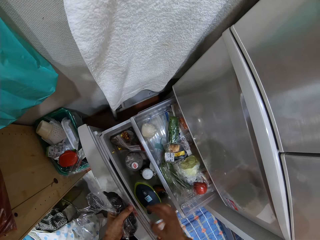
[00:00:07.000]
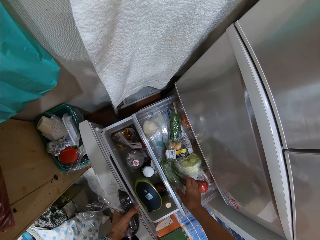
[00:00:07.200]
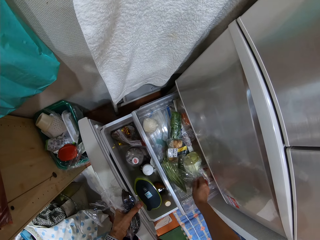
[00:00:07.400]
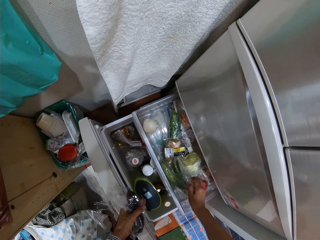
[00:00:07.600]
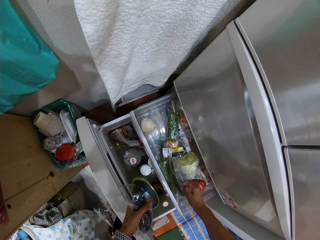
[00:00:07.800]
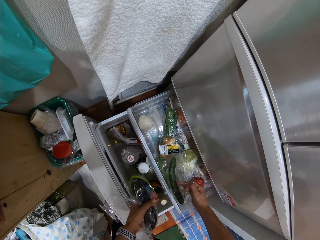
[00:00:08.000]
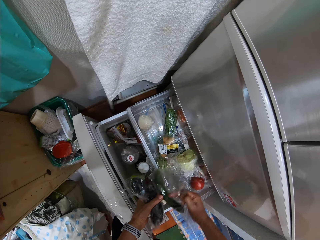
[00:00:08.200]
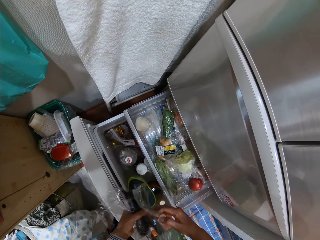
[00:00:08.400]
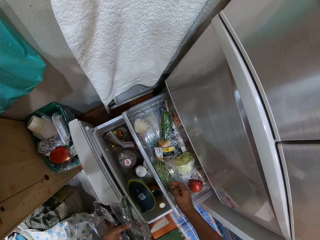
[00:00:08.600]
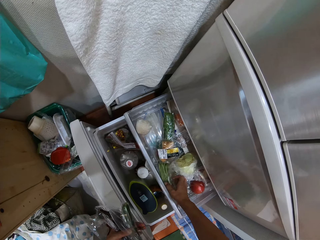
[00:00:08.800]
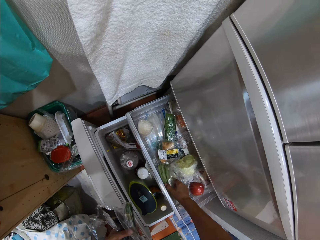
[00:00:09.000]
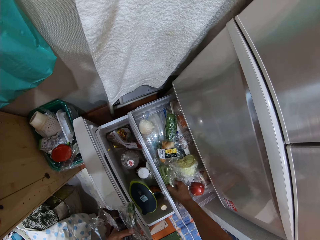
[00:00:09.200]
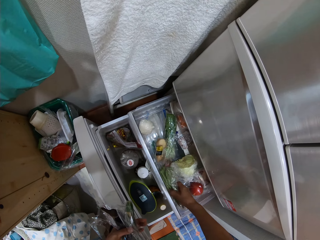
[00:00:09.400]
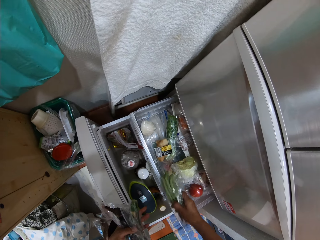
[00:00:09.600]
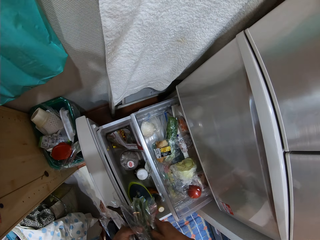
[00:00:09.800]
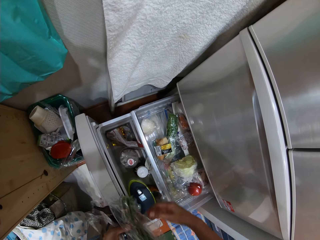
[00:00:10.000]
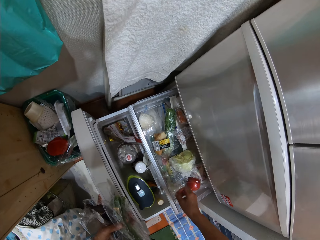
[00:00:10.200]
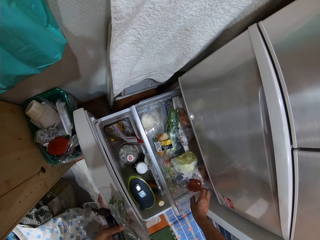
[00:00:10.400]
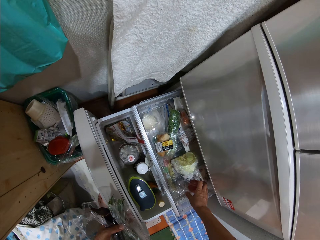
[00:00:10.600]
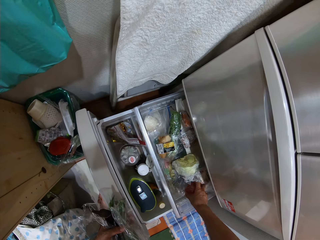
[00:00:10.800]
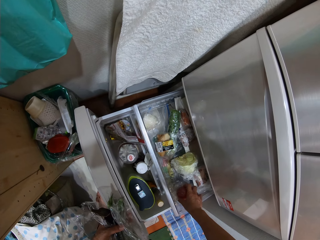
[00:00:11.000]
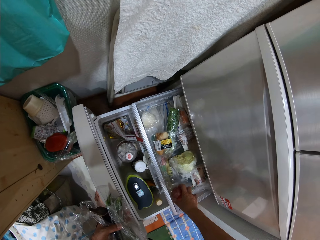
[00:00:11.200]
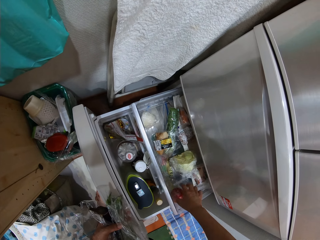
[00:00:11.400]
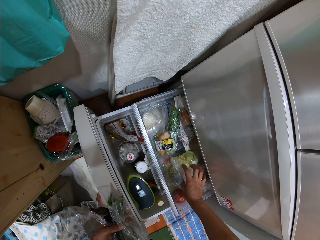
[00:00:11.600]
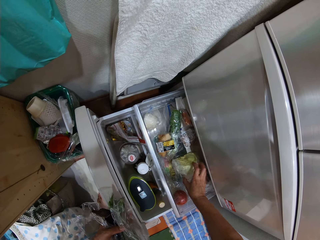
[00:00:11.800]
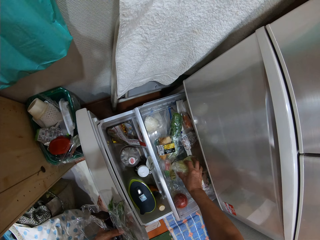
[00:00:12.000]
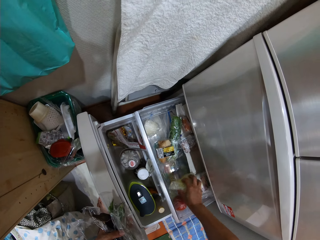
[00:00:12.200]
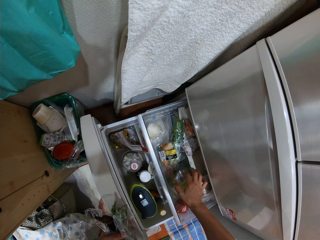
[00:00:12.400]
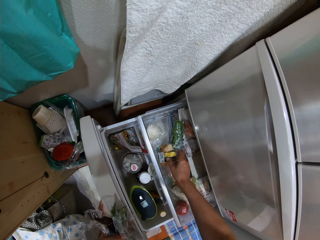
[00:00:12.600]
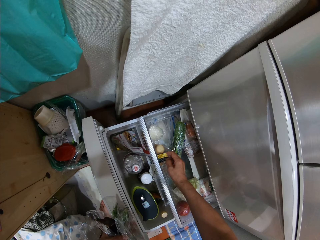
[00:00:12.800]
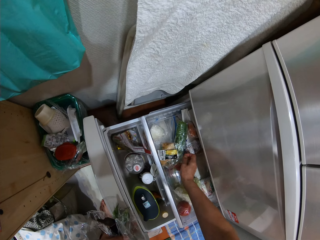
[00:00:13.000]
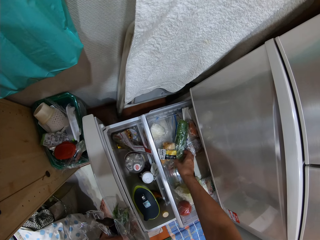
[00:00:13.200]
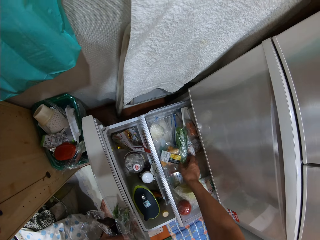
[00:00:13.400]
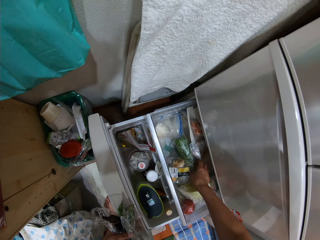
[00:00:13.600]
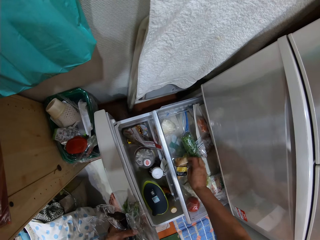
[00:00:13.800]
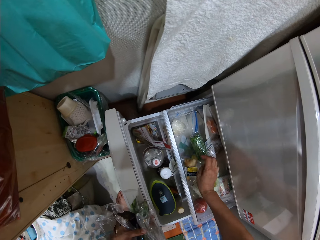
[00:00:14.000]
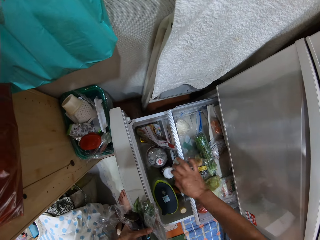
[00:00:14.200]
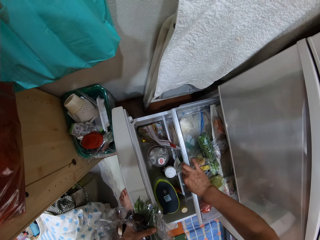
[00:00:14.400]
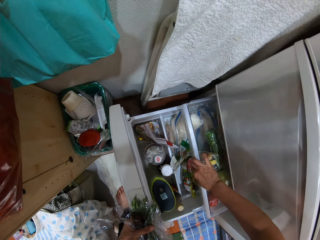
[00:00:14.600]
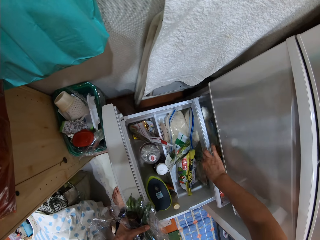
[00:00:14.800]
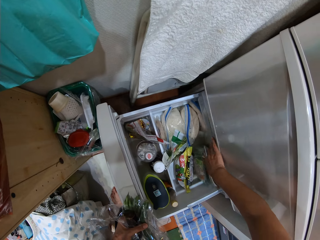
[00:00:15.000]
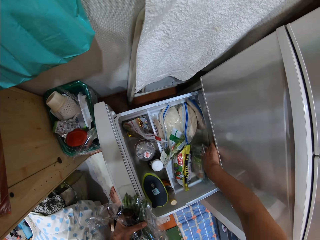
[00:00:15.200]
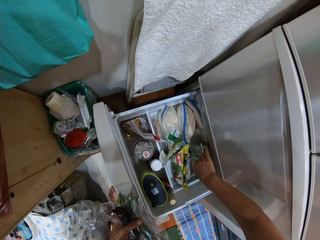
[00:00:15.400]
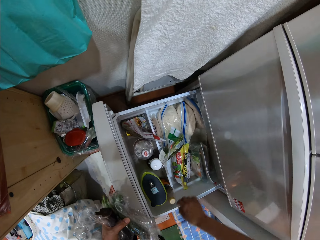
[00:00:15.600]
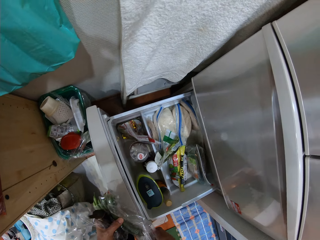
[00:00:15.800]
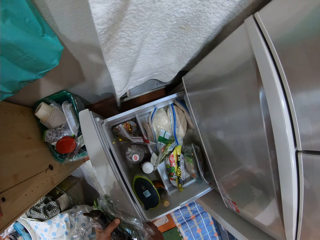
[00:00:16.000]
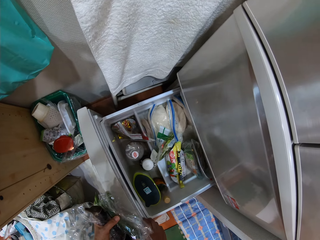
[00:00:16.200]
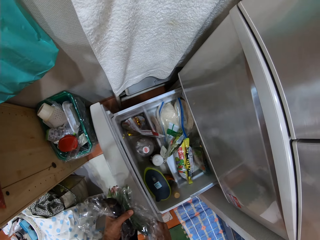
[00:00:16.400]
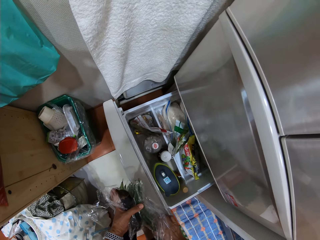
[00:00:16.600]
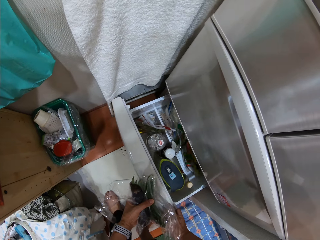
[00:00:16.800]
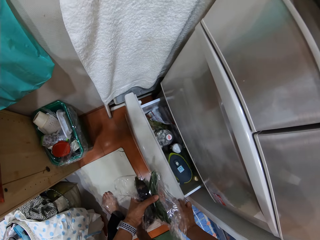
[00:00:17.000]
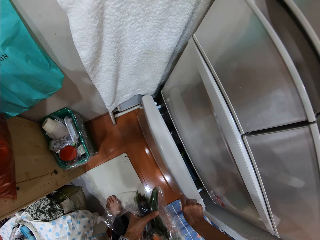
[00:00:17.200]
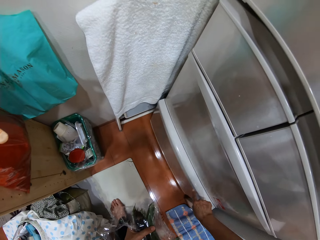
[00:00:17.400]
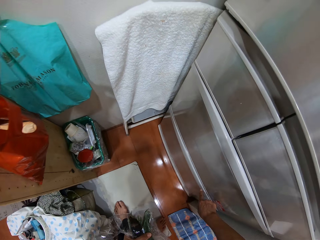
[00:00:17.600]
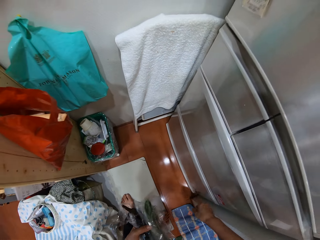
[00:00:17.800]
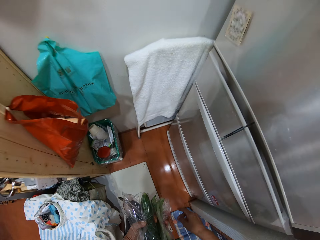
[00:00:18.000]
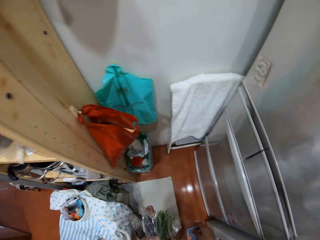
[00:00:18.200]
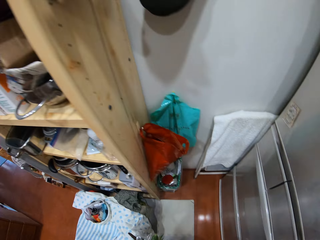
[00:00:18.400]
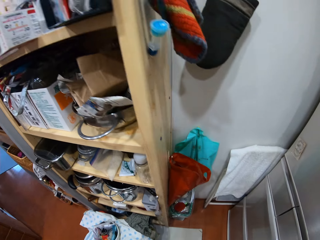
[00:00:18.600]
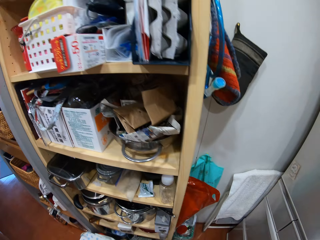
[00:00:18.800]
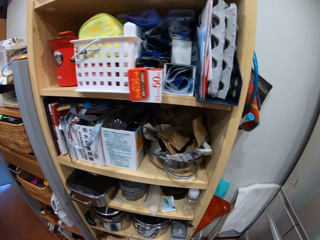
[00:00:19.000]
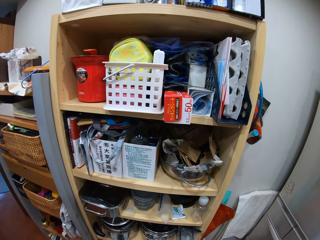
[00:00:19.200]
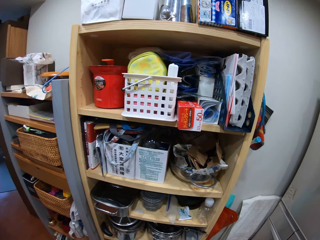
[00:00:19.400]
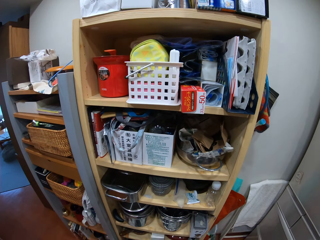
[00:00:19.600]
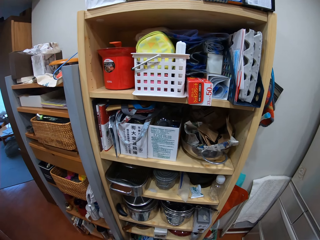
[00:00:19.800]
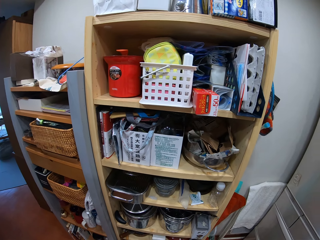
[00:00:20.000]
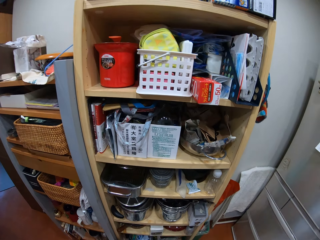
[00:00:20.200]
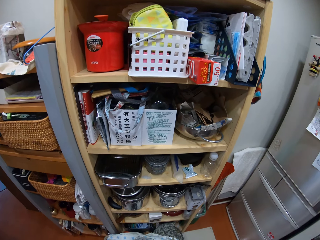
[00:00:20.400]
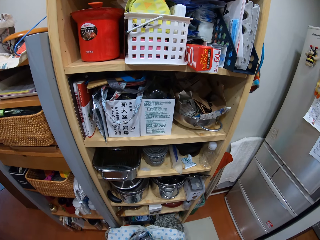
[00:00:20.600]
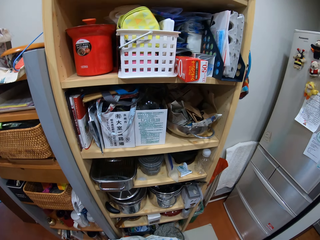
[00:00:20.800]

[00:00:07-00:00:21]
The camera wearer passes the eggplant to the left hand. They pick up a courgette. They pass the courgette to the left hand. They pick up french beans. They pass the french beans to the left hand. They move vegetables in the fridge. They close the fridge drawer. They stare at the fridge drawer. They close the fridge drawer. They walk in the kitchen.

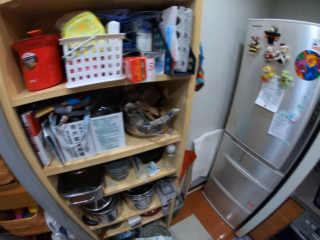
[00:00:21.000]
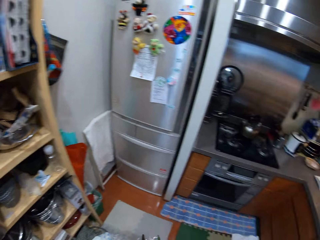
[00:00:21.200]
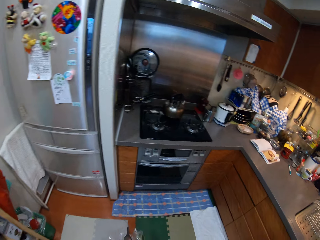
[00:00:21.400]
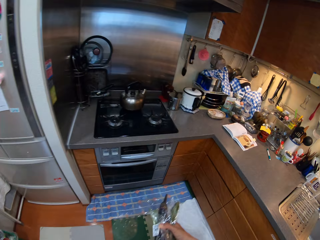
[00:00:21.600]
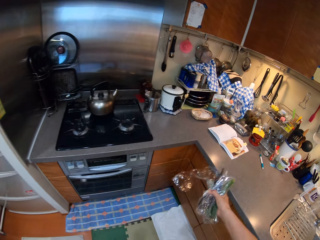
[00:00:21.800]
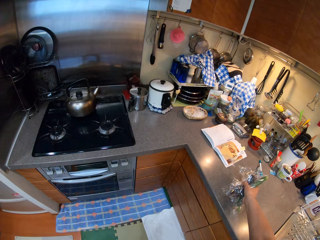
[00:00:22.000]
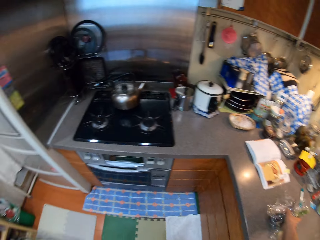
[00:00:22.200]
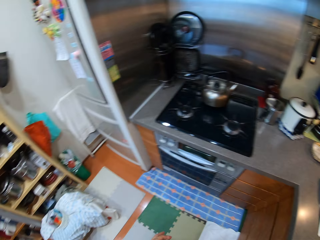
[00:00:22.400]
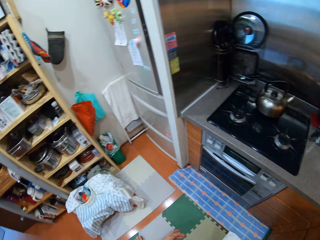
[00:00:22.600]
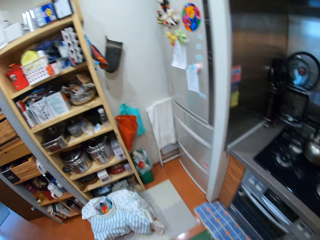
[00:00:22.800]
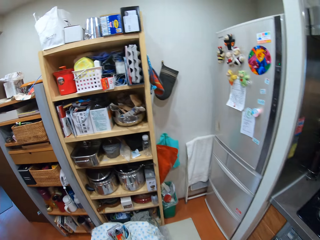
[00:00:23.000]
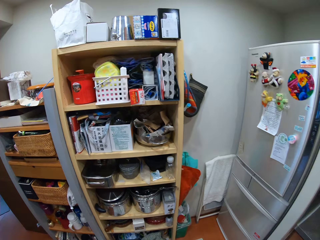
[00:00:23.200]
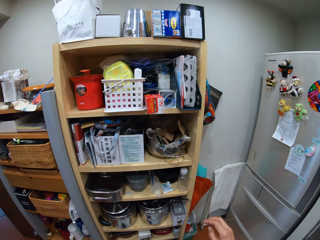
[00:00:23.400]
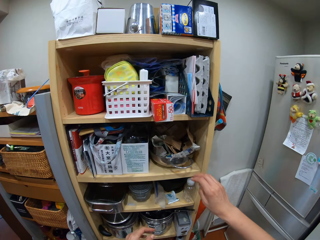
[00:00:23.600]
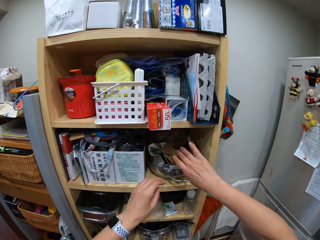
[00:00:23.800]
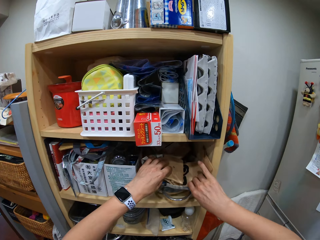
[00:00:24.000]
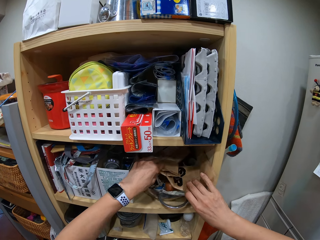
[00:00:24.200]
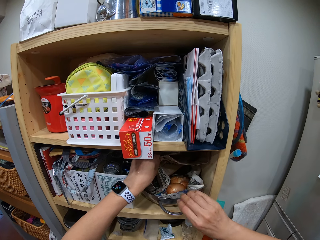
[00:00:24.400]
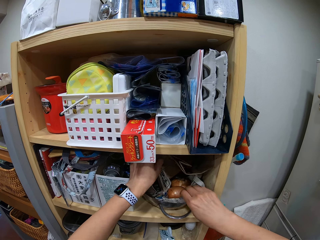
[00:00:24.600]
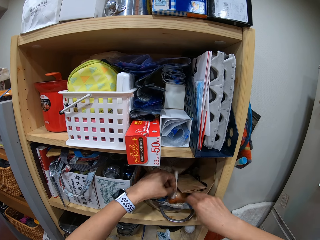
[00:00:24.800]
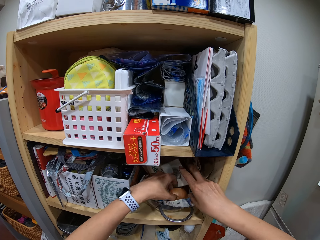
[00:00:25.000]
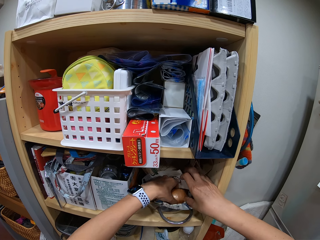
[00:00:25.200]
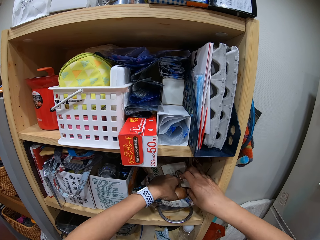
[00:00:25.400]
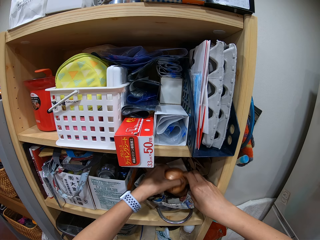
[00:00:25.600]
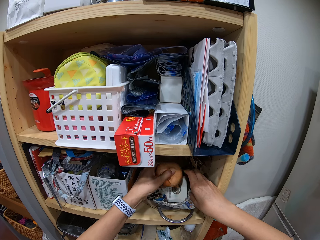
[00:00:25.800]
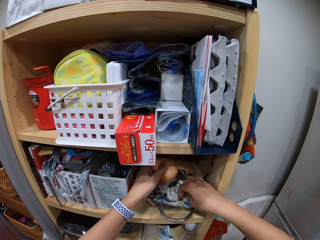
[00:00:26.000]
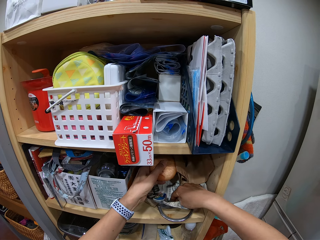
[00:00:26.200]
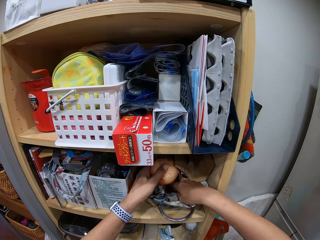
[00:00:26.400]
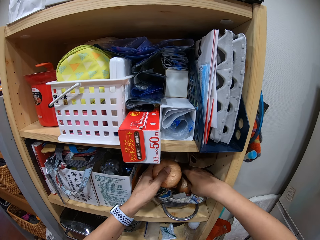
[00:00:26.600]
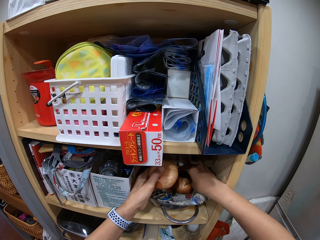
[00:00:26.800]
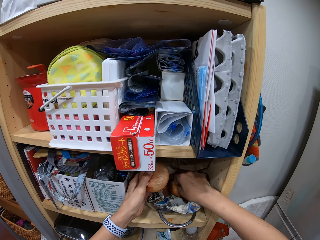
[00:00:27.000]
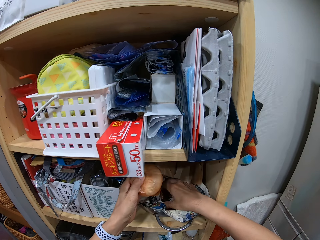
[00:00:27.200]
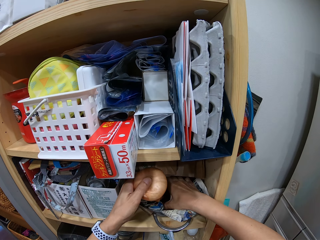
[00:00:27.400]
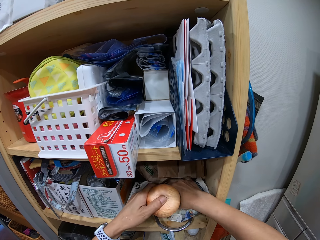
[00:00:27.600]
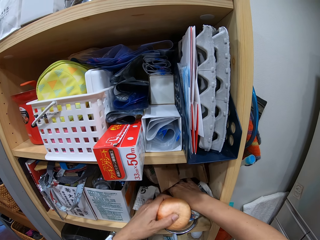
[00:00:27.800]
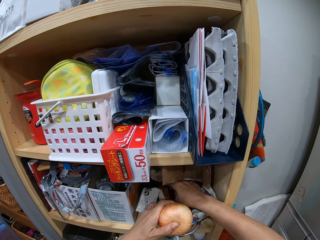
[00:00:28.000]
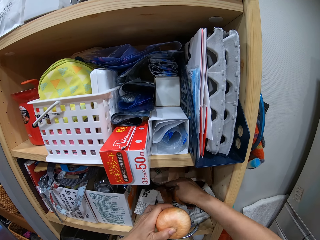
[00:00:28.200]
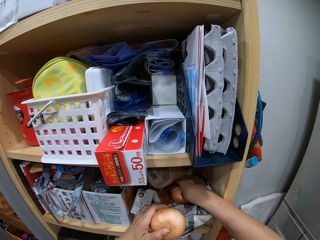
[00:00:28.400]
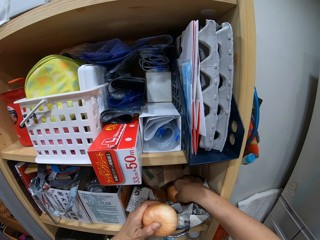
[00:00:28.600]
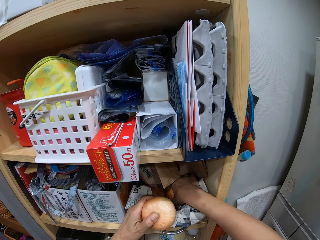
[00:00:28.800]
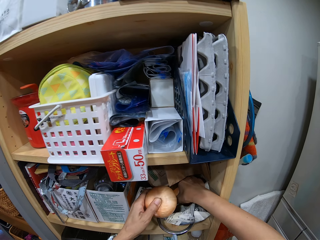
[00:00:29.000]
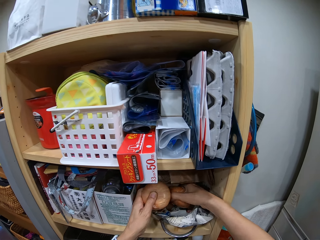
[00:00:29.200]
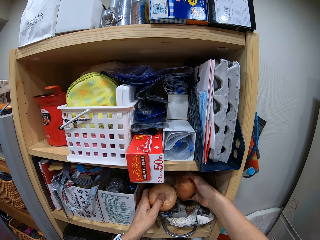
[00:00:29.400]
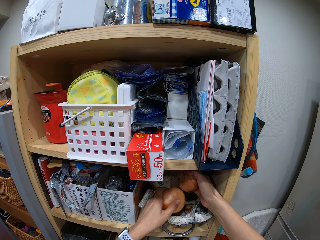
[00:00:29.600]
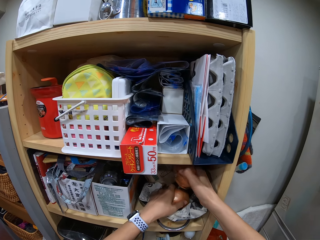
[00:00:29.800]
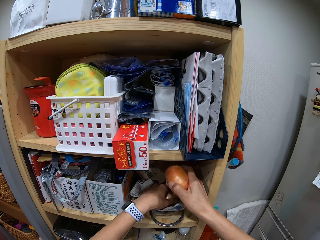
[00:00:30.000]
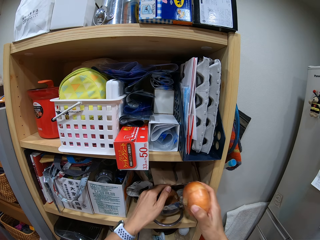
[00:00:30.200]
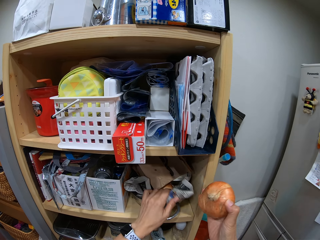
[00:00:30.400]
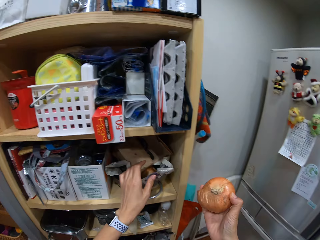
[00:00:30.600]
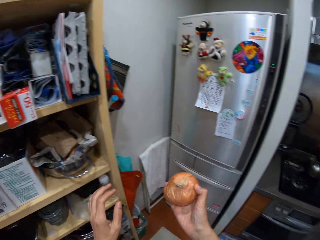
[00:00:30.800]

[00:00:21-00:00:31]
The camera wearer places the vegetables on the counter top. They walk in the kitchen, move a paper, and pick up an onion. They inspect the onions. They pick up the onion. They put the onion in the bowl.
